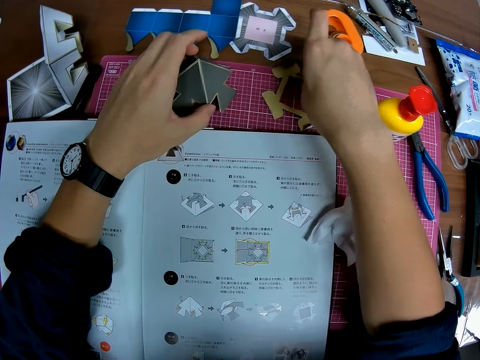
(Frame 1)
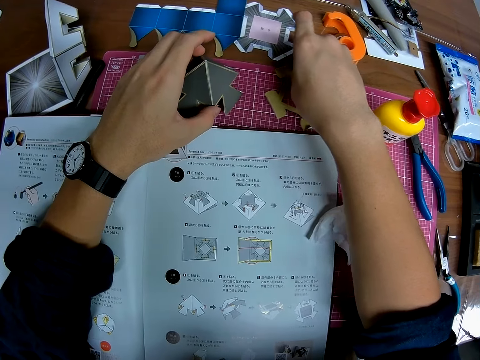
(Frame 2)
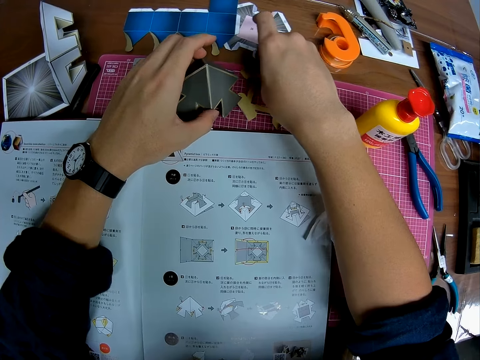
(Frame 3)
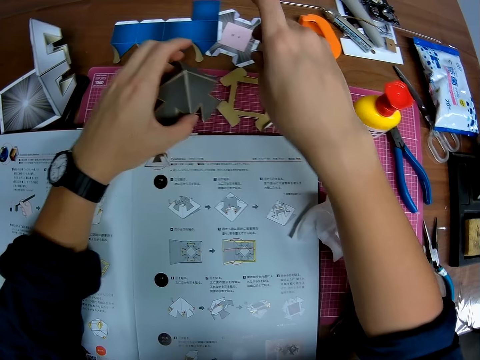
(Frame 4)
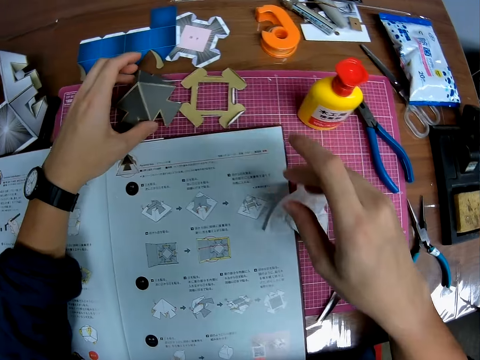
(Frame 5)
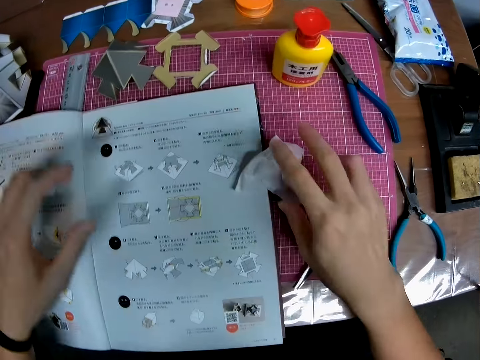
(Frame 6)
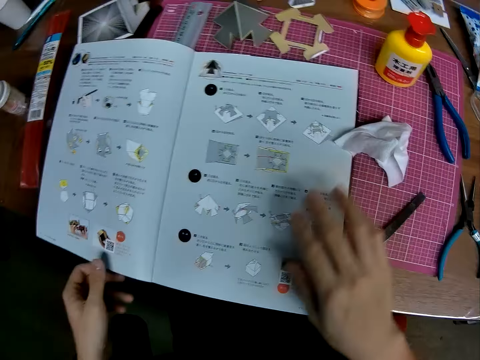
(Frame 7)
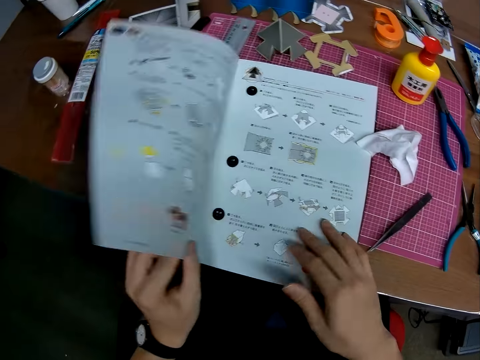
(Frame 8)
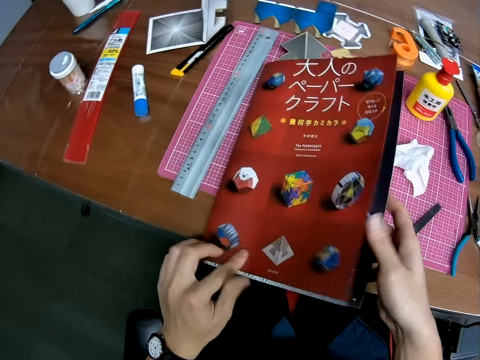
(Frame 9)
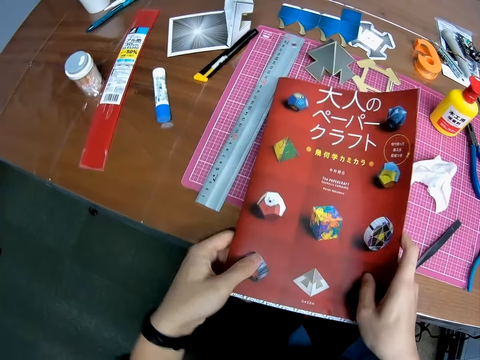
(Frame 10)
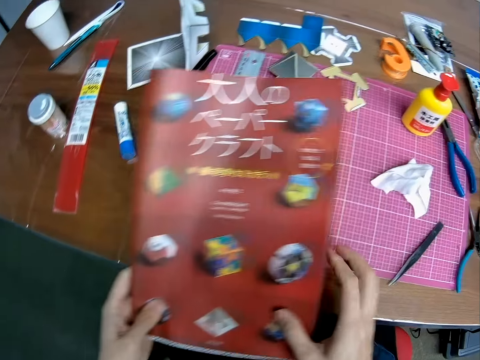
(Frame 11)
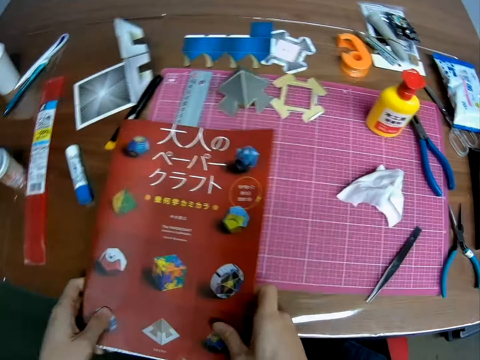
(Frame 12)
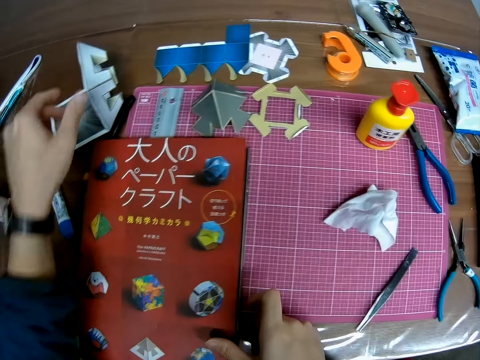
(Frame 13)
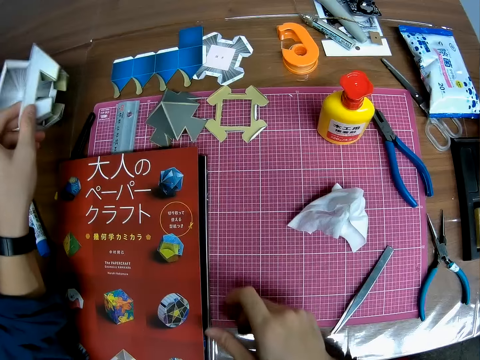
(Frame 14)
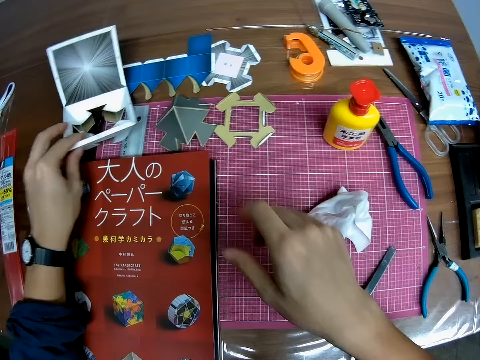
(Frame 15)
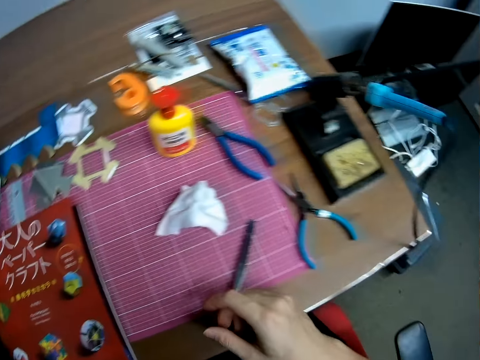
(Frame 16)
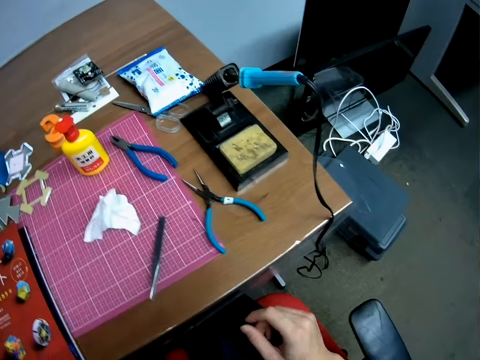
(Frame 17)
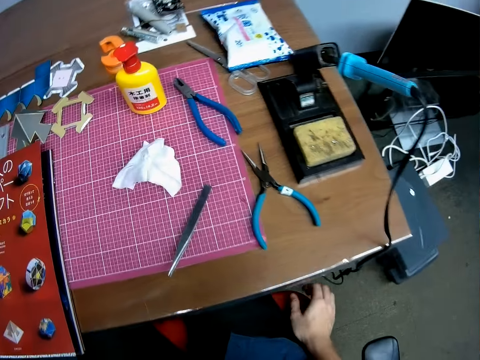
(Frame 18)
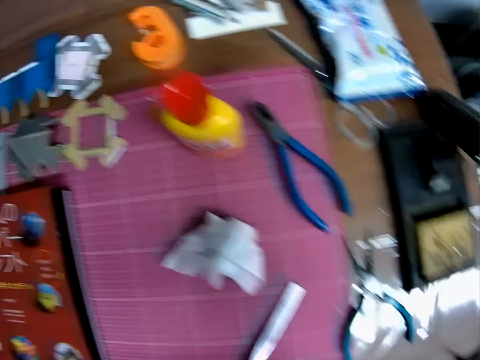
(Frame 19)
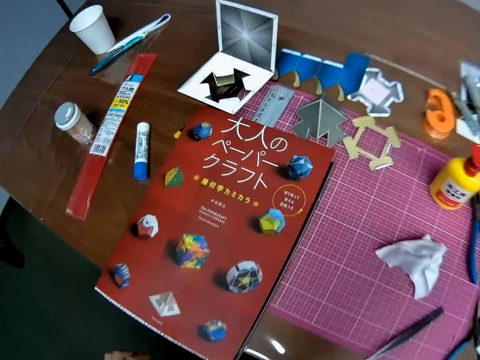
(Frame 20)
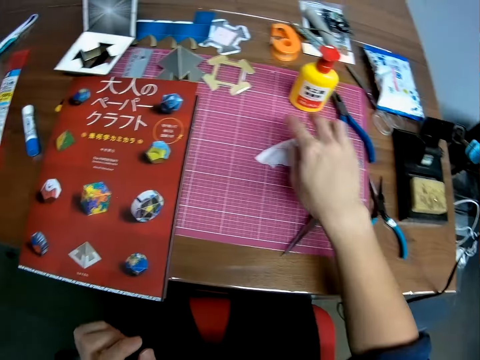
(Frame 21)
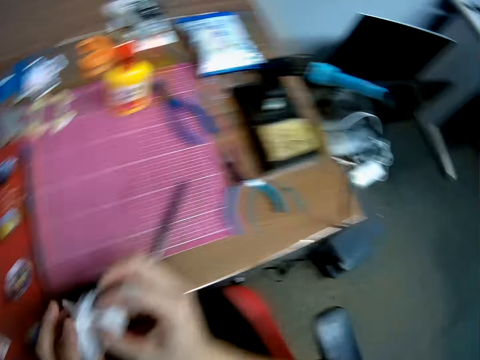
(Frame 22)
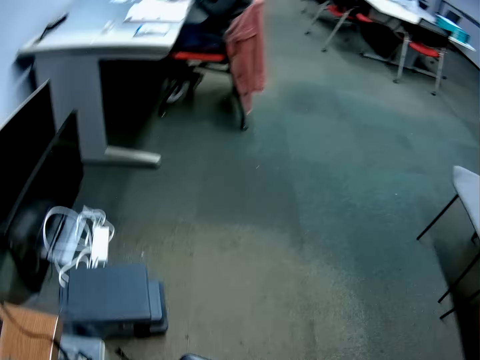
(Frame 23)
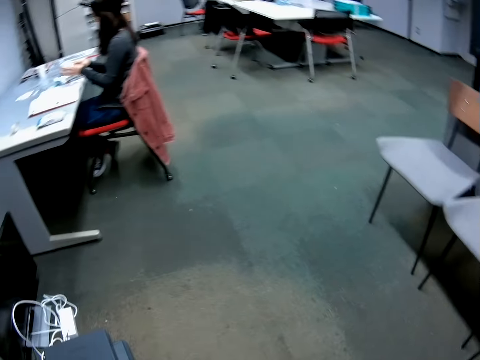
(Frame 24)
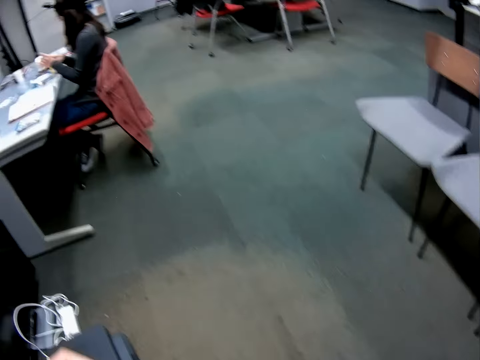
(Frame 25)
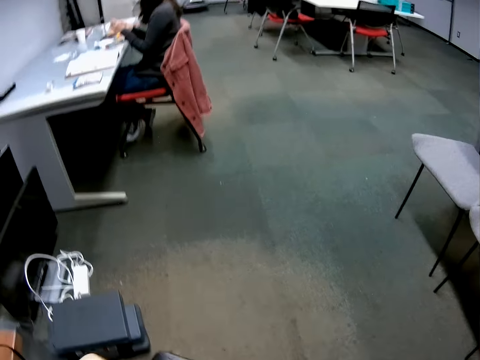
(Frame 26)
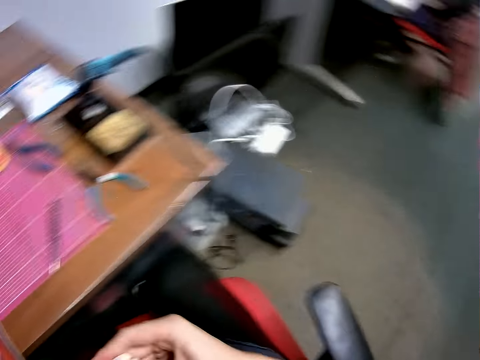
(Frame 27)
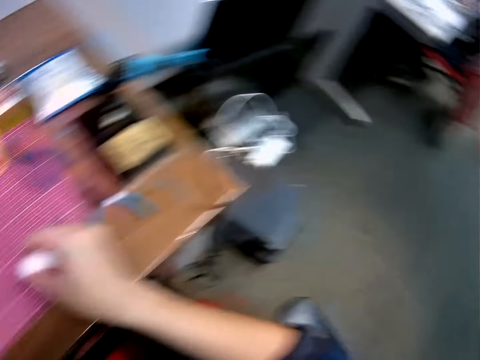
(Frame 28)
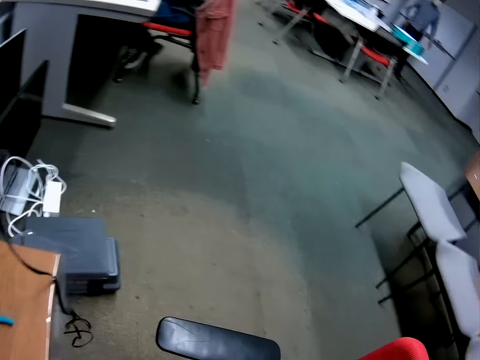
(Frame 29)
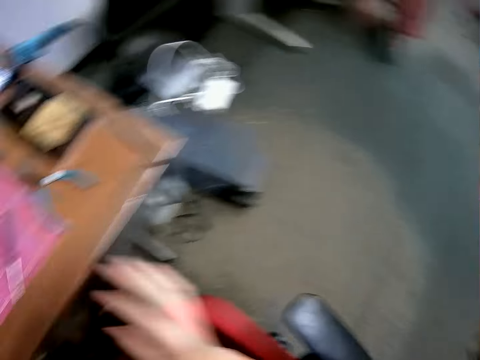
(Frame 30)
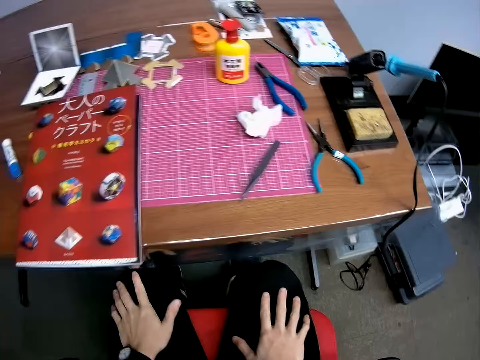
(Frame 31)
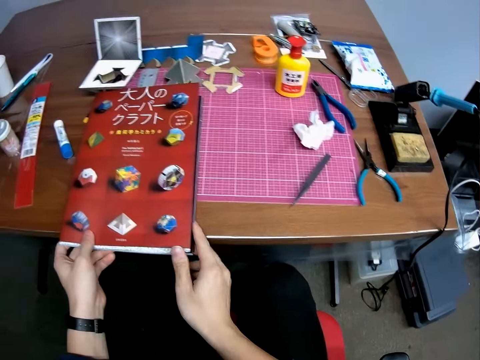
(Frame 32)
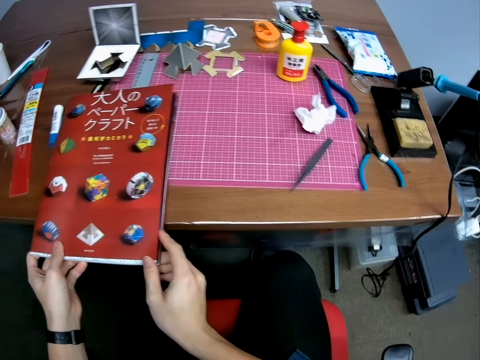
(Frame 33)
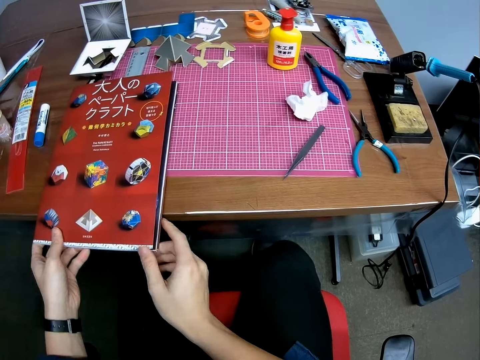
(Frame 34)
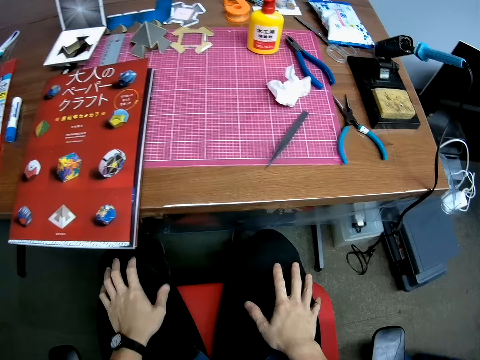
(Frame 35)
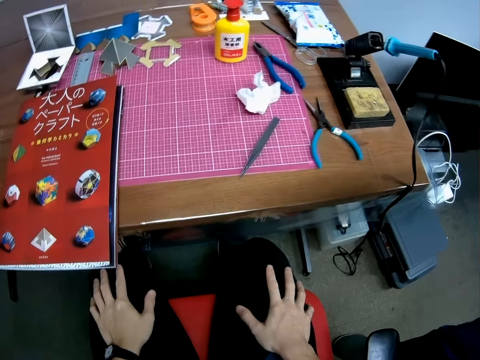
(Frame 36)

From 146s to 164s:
The camera wearer moves the origami aside. They move the crafting paper aside. They move the crafting paper. They close the manual book on the table. They move an origami. They look around. They pick up the paper from the cutting mat. They look around. They move the manual book. They adjust the book on the table.
